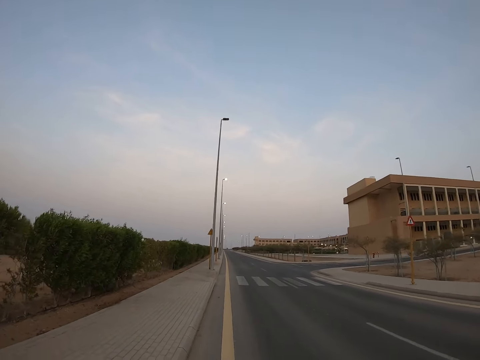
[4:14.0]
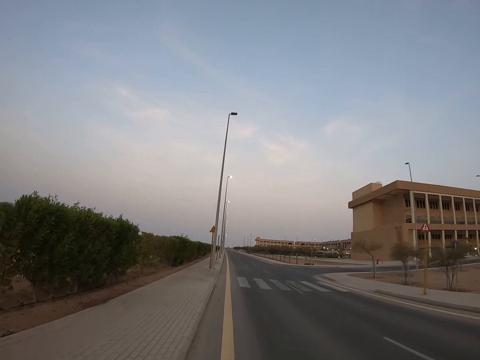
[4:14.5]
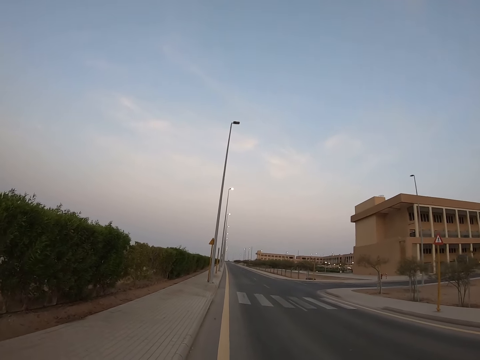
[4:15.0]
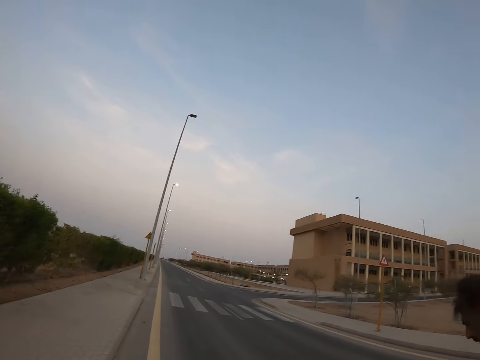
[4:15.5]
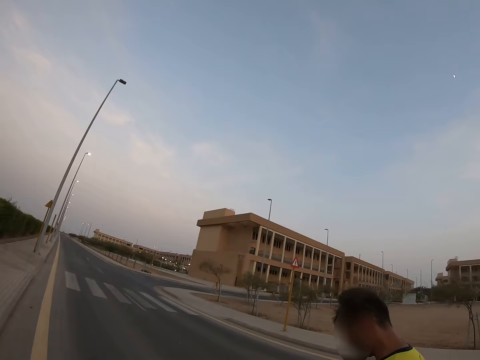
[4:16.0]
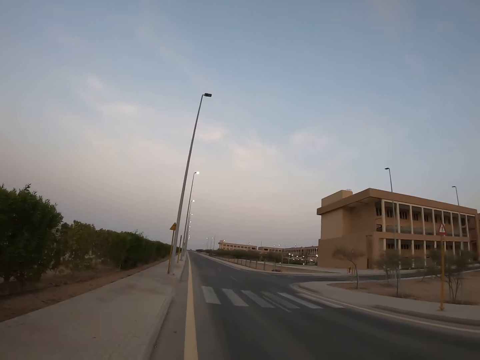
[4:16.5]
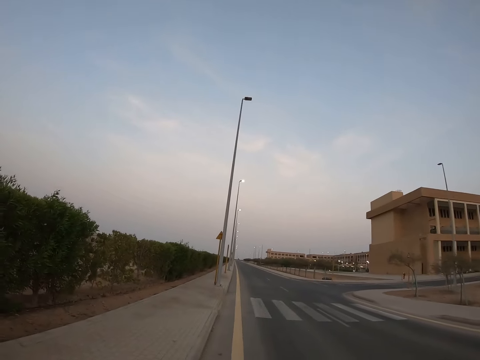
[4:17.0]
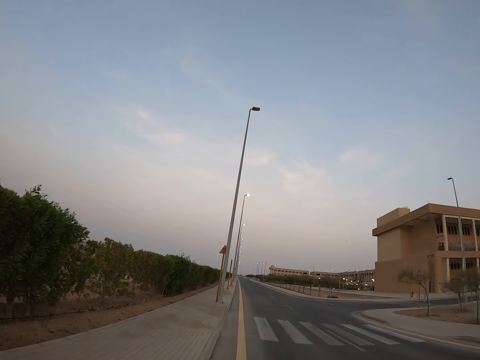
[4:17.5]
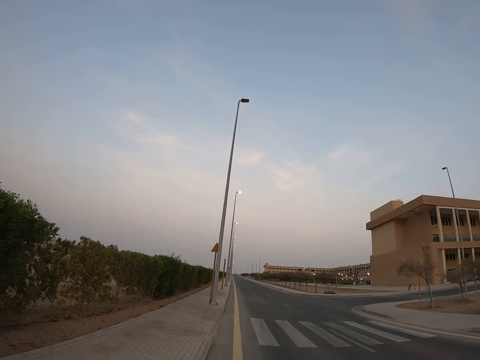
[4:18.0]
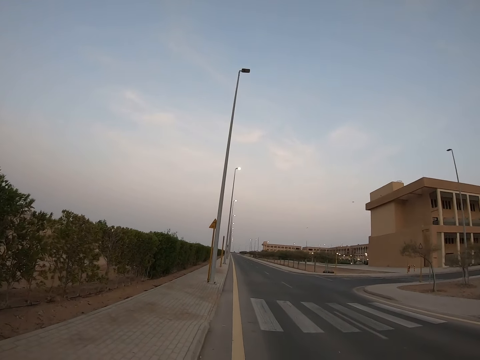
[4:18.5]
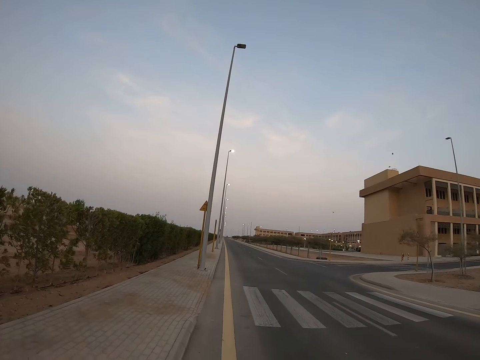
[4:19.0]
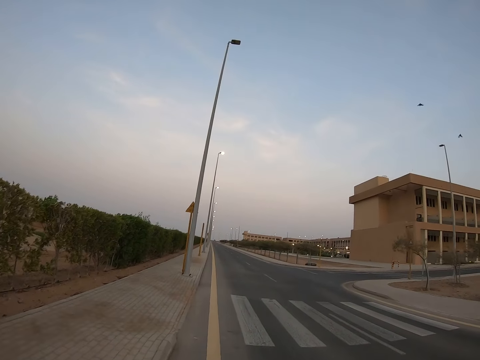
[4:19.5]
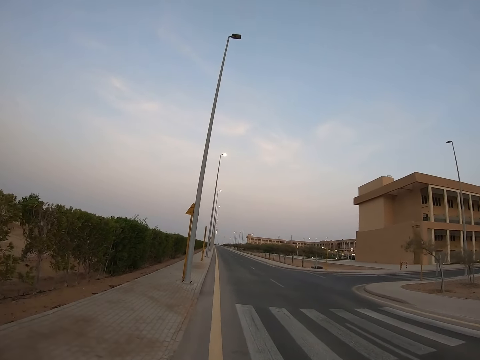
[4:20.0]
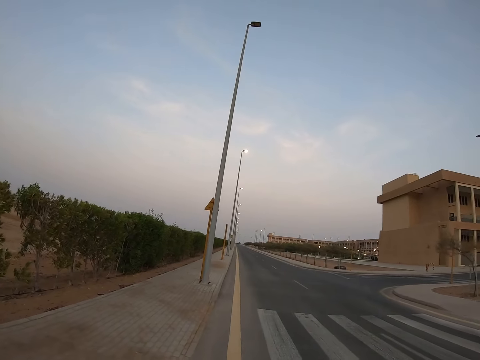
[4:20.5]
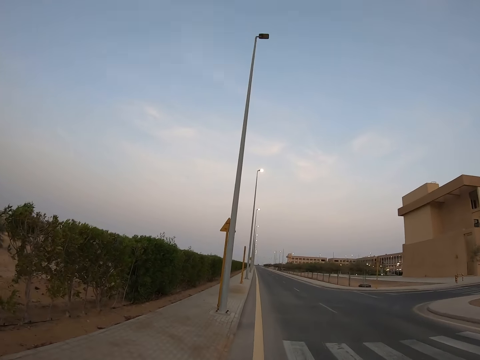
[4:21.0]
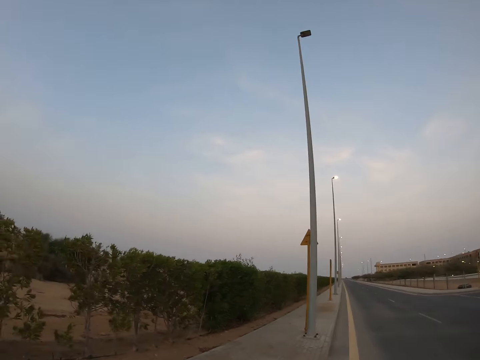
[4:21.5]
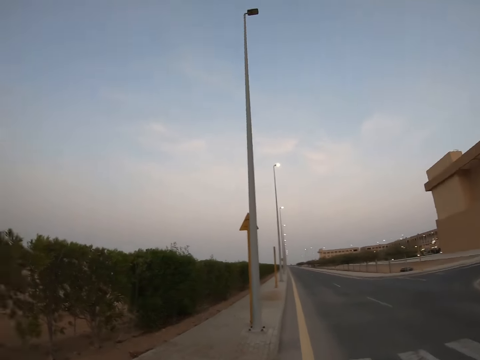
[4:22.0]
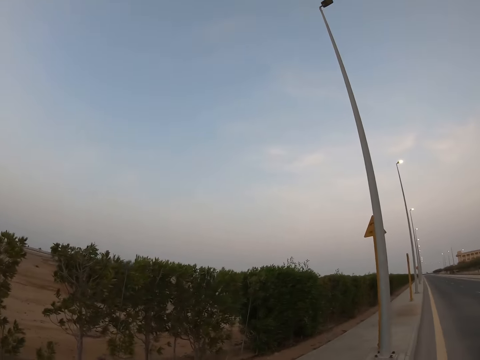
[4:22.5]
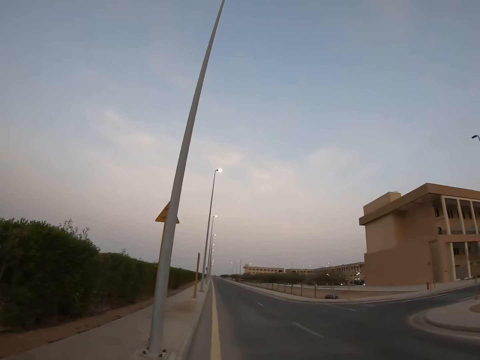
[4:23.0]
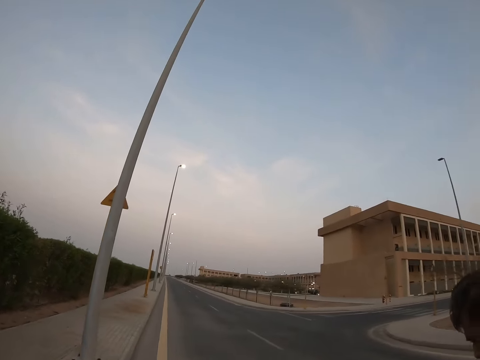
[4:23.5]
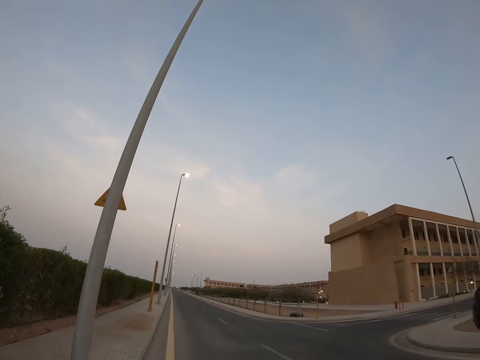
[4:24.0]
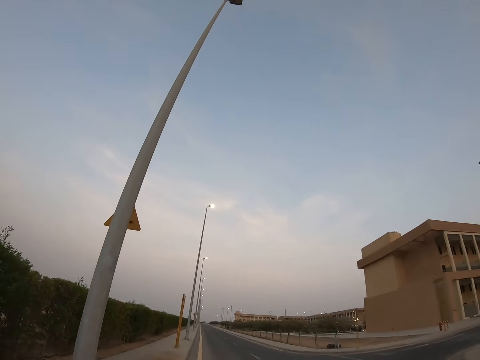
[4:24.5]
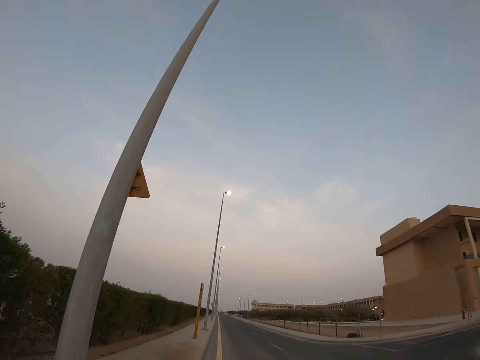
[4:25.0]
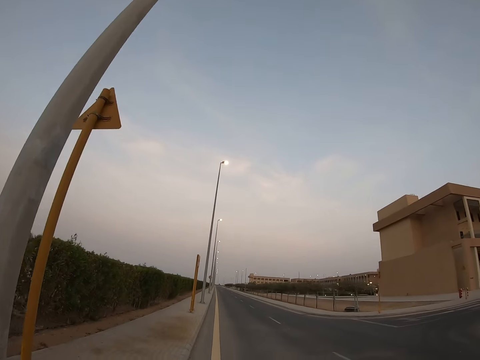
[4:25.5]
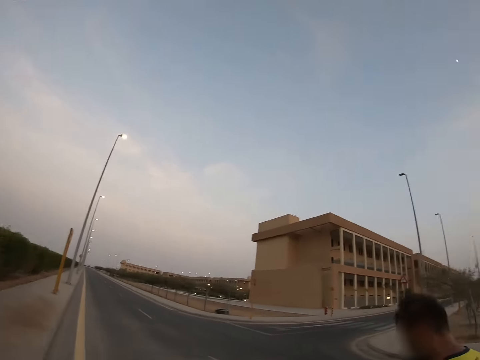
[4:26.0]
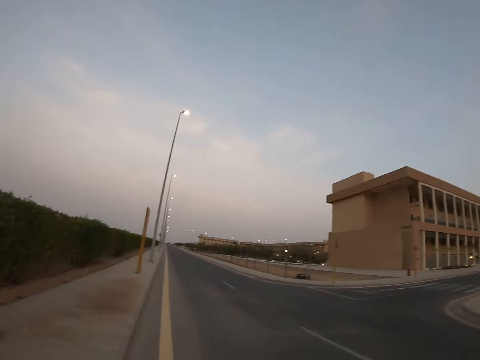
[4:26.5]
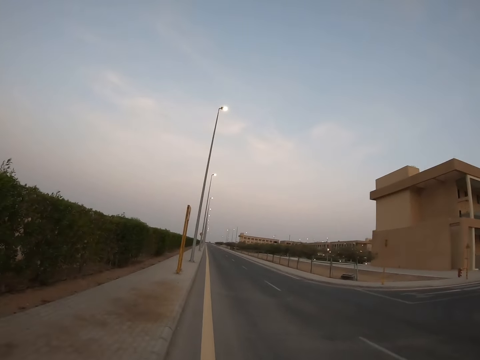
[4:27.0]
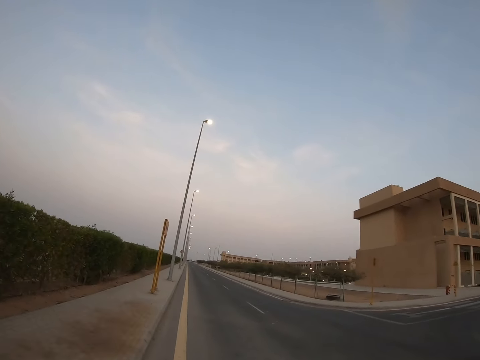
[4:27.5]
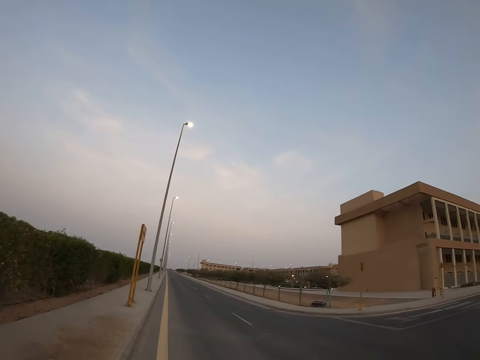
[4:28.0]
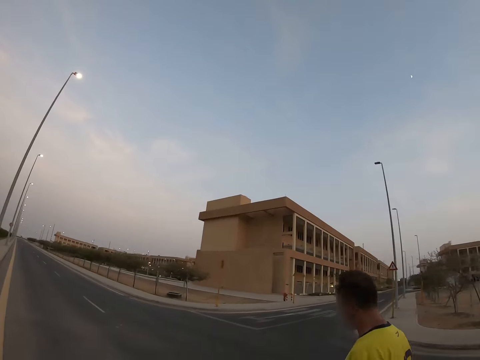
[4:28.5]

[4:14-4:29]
The camera wearer looks at someone. They walk on the road beside the person. They look to the left. They look at the person.

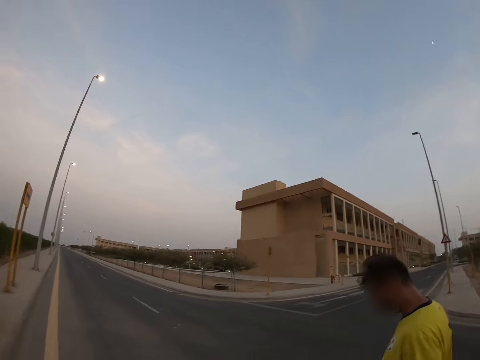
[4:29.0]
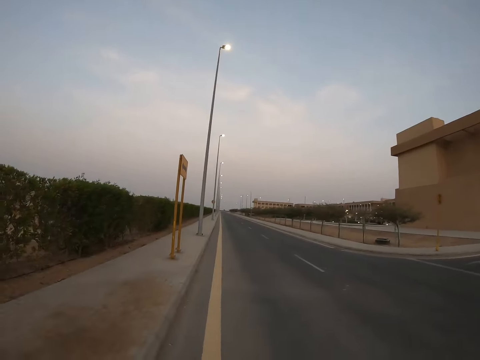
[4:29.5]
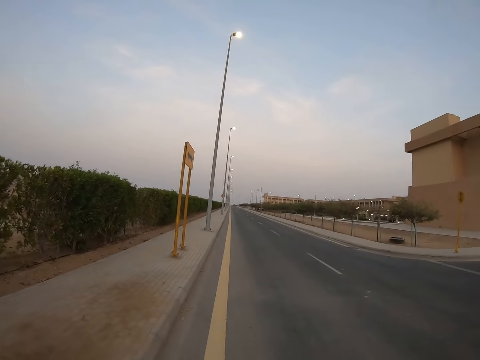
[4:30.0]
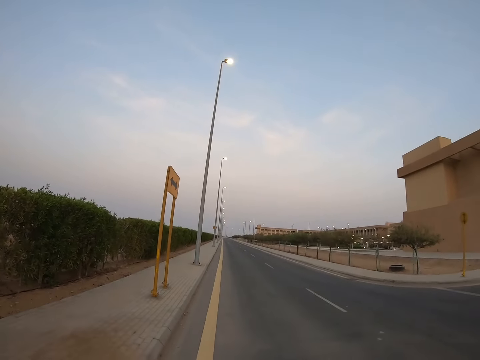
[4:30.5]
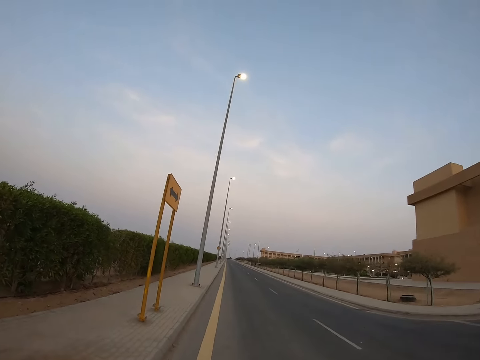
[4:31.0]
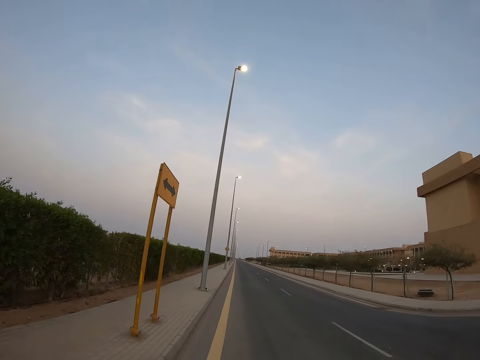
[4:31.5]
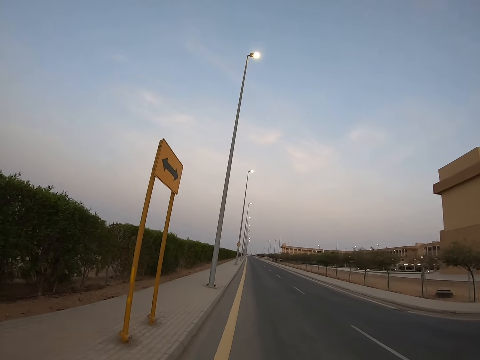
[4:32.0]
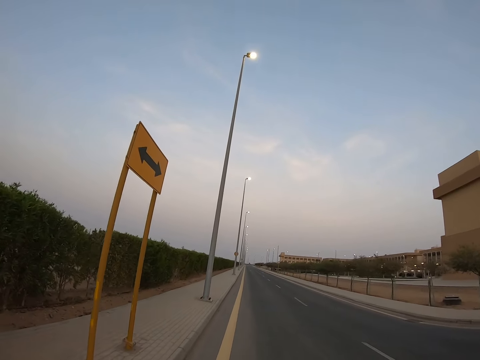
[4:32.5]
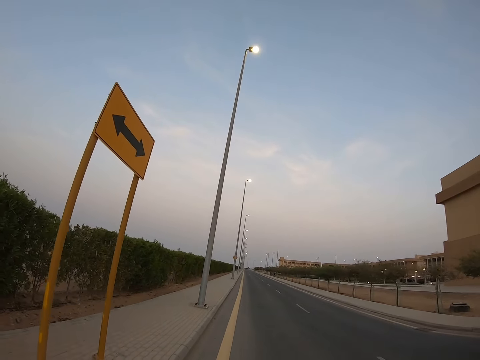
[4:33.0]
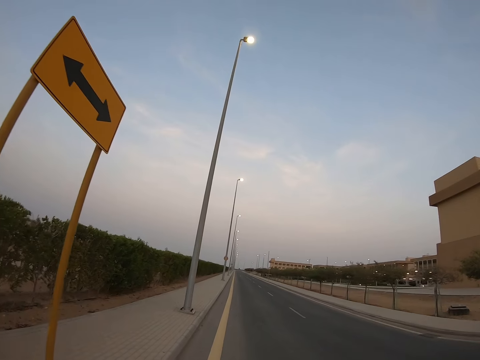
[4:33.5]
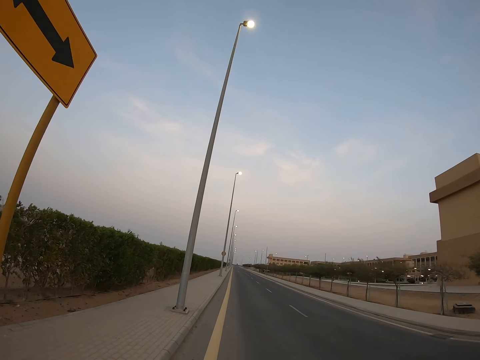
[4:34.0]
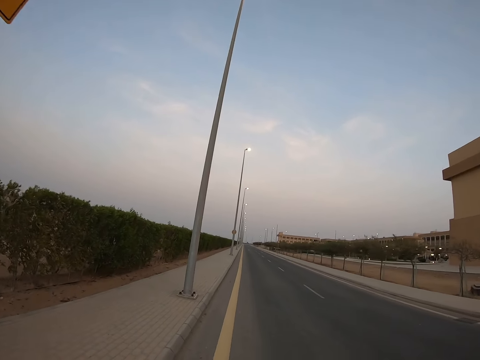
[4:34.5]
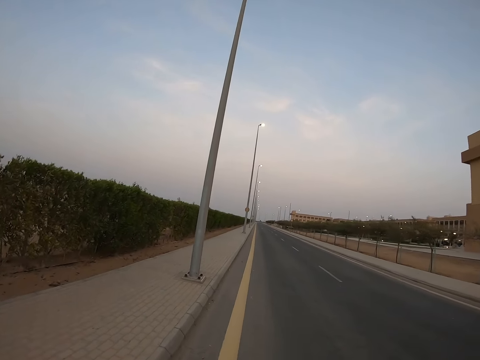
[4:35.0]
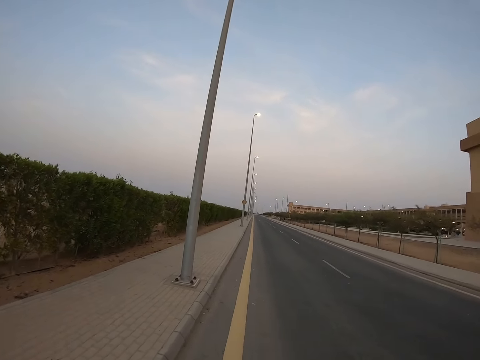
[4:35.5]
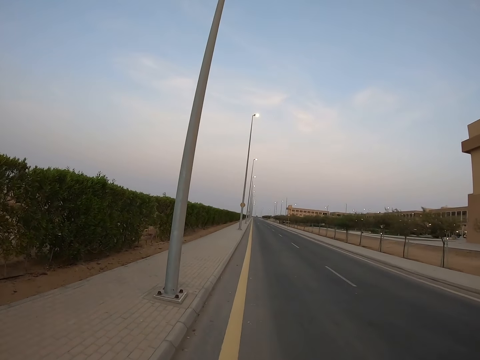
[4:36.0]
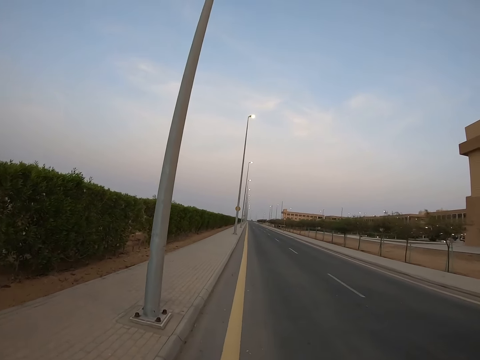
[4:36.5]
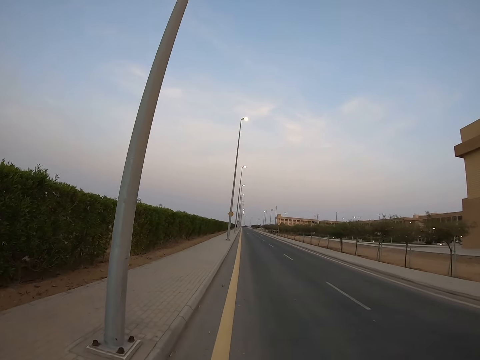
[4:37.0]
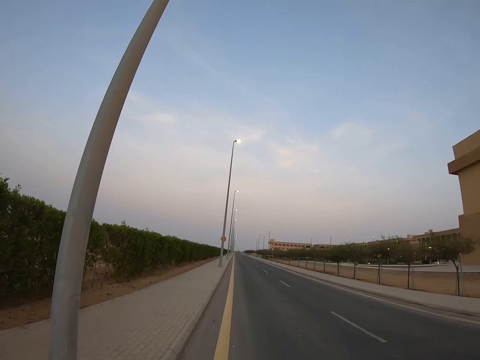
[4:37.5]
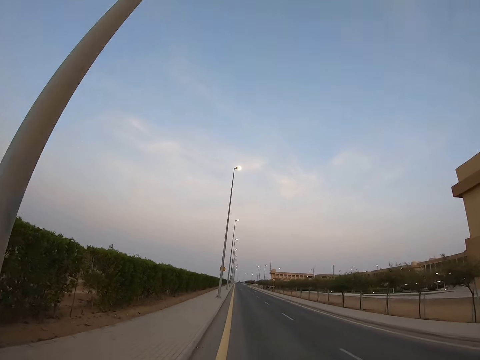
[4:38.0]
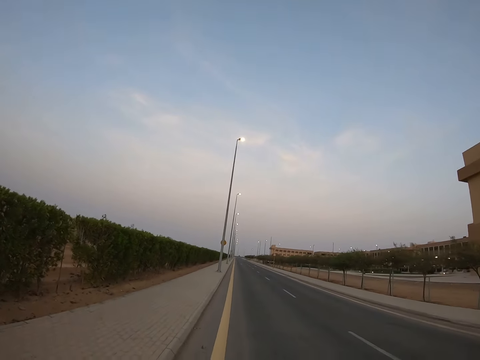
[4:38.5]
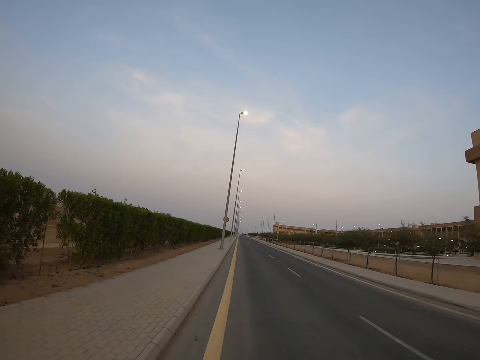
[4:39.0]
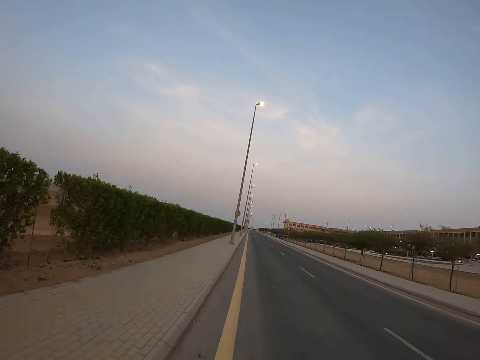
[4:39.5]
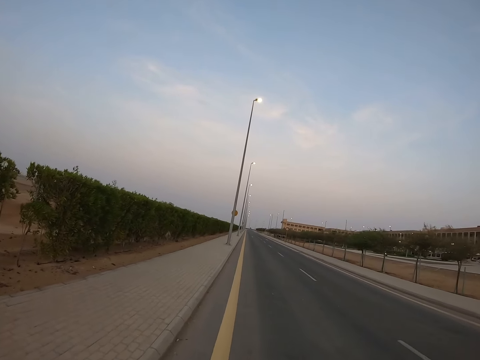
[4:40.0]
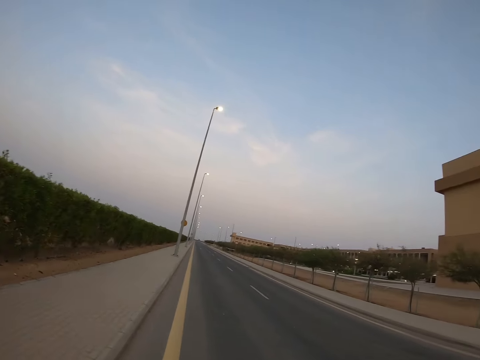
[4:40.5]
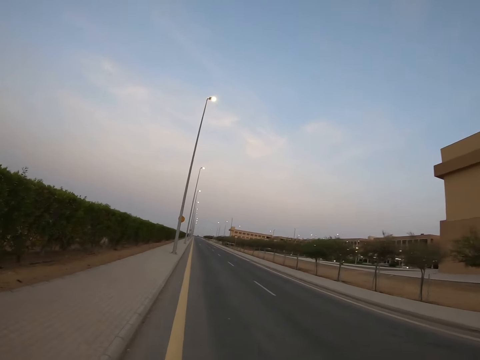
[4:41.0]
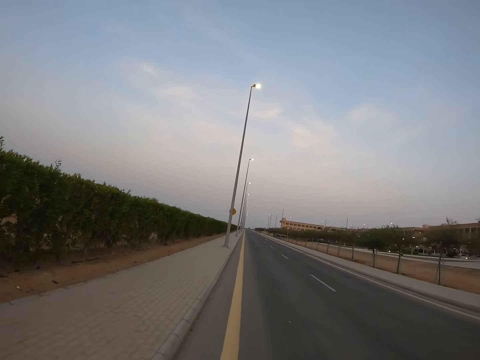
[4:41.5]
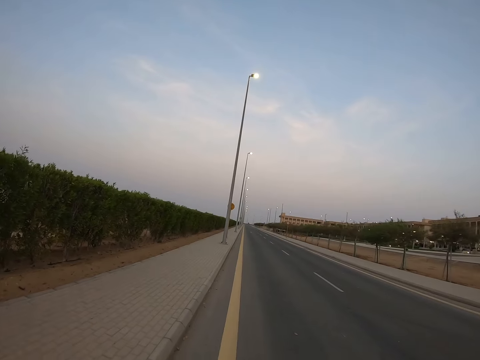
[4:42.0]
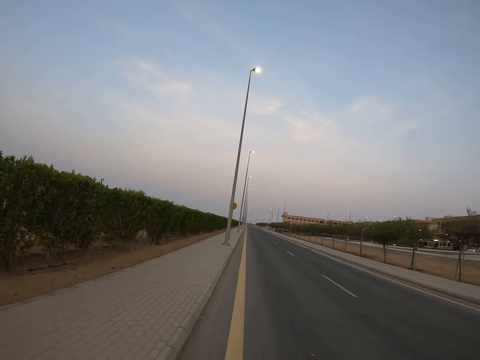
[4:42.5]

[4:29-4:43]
The camera wearer walks beside someone.
